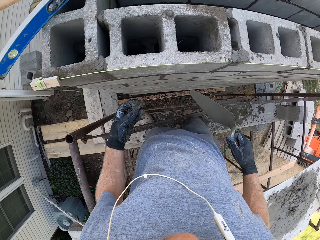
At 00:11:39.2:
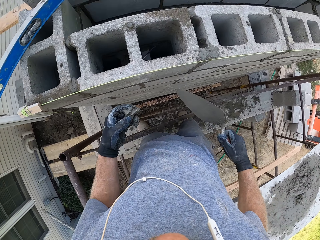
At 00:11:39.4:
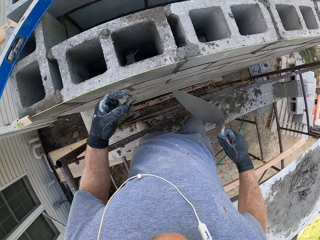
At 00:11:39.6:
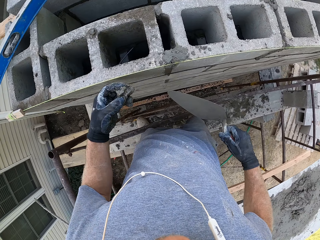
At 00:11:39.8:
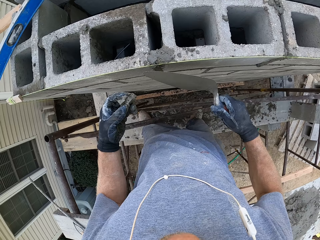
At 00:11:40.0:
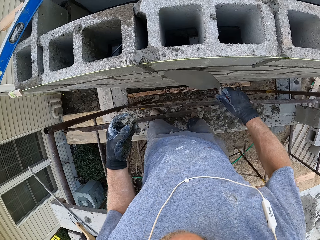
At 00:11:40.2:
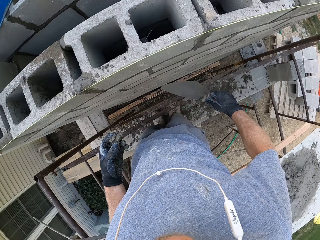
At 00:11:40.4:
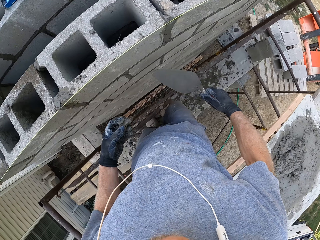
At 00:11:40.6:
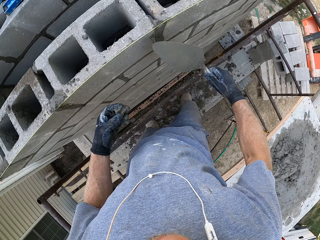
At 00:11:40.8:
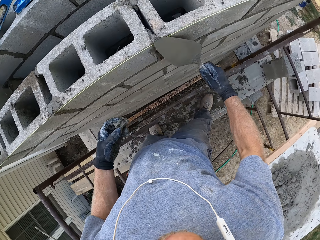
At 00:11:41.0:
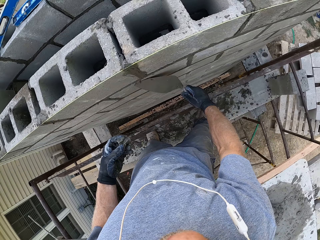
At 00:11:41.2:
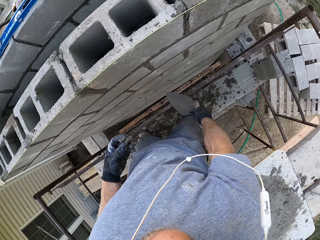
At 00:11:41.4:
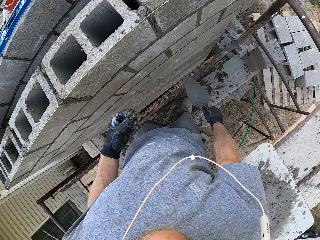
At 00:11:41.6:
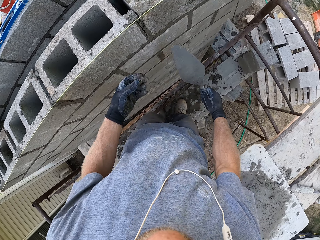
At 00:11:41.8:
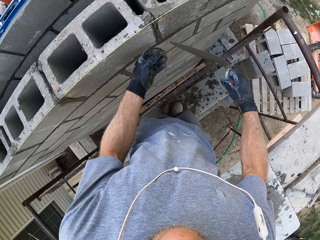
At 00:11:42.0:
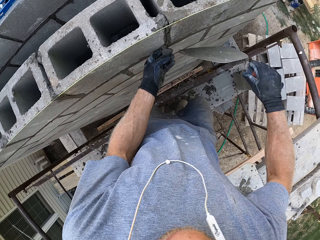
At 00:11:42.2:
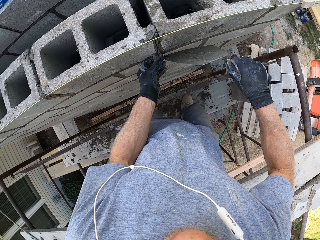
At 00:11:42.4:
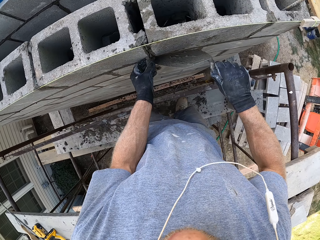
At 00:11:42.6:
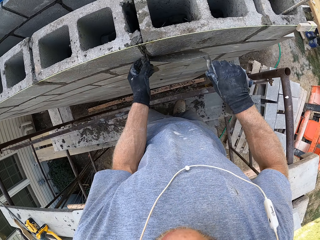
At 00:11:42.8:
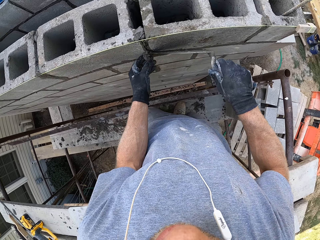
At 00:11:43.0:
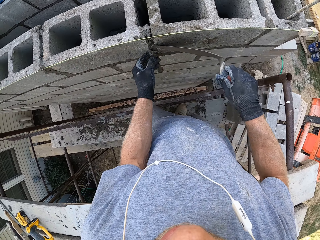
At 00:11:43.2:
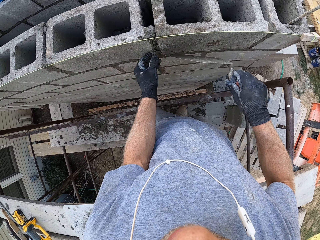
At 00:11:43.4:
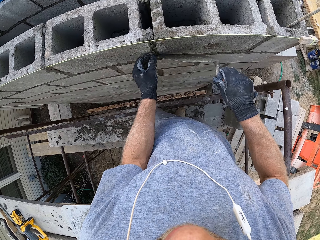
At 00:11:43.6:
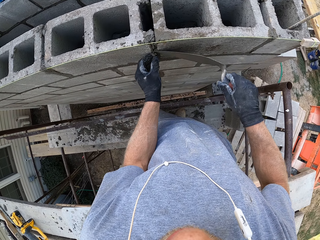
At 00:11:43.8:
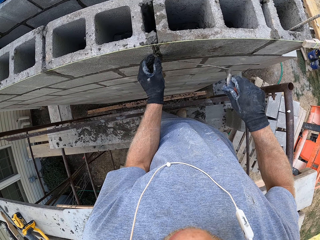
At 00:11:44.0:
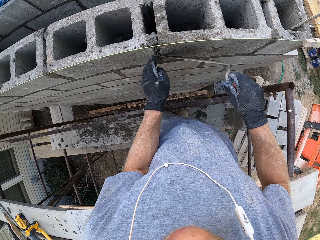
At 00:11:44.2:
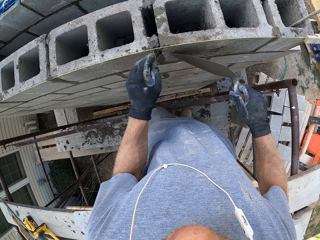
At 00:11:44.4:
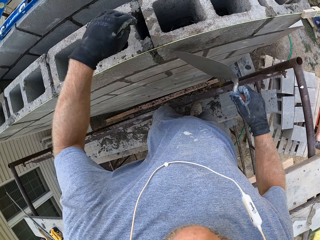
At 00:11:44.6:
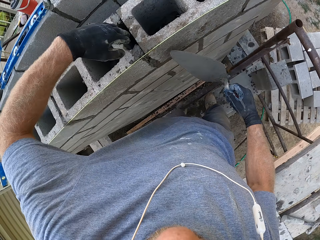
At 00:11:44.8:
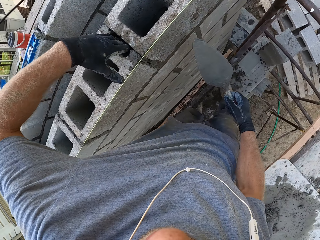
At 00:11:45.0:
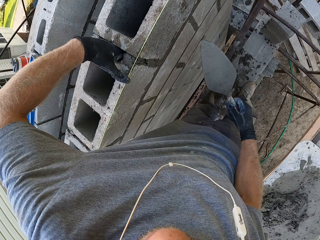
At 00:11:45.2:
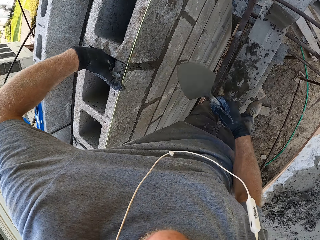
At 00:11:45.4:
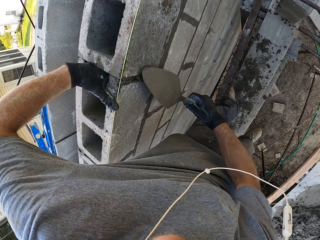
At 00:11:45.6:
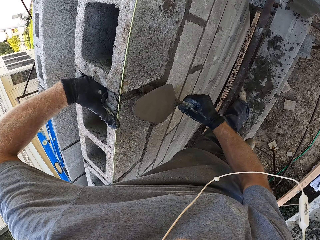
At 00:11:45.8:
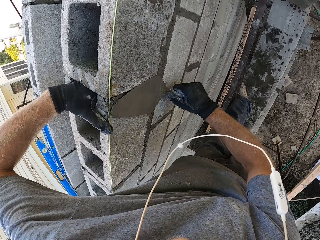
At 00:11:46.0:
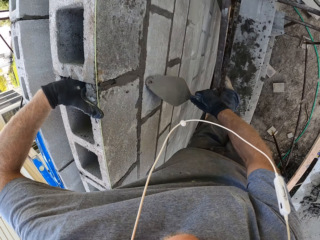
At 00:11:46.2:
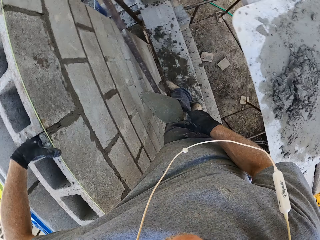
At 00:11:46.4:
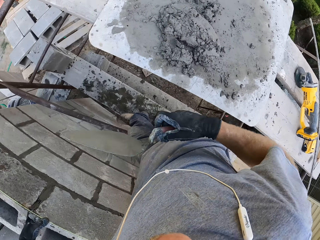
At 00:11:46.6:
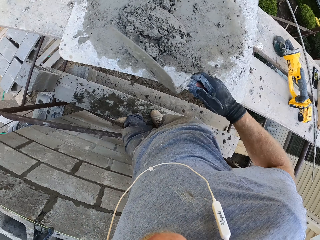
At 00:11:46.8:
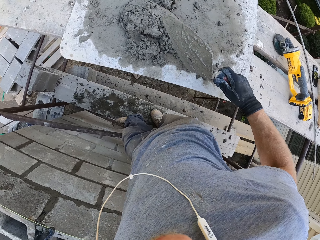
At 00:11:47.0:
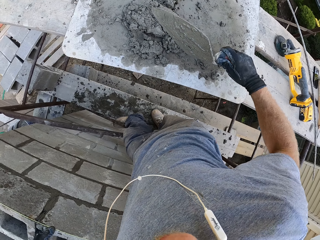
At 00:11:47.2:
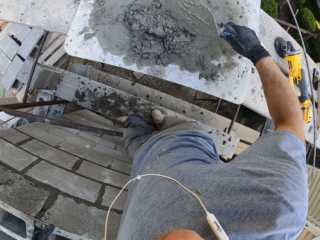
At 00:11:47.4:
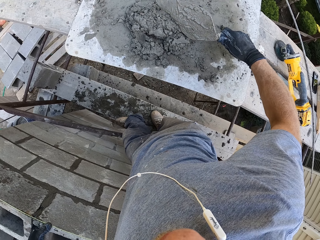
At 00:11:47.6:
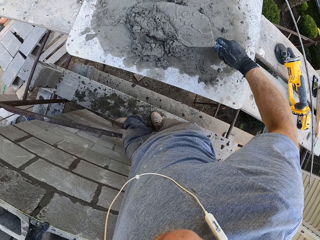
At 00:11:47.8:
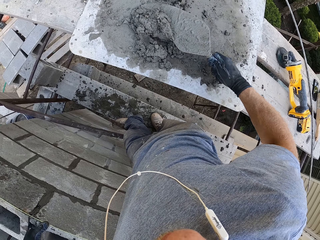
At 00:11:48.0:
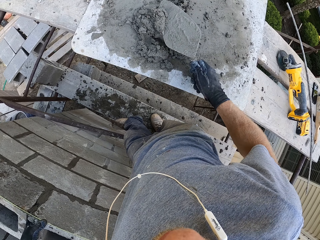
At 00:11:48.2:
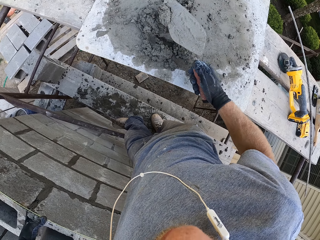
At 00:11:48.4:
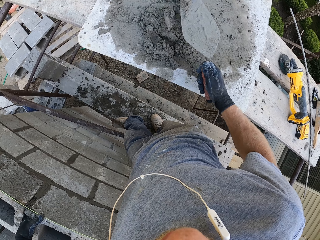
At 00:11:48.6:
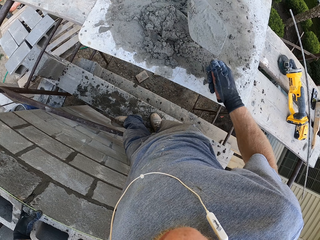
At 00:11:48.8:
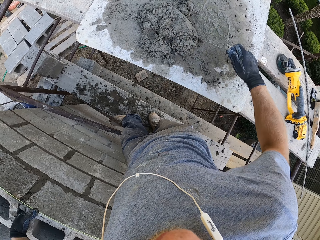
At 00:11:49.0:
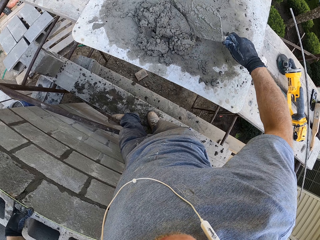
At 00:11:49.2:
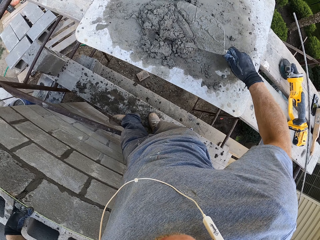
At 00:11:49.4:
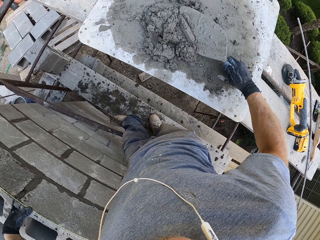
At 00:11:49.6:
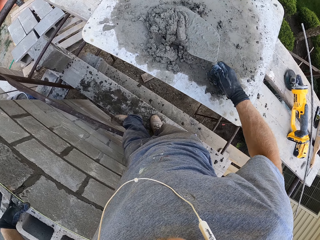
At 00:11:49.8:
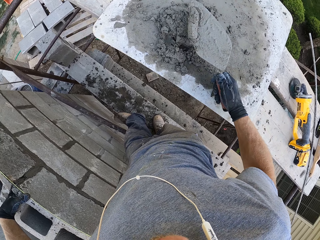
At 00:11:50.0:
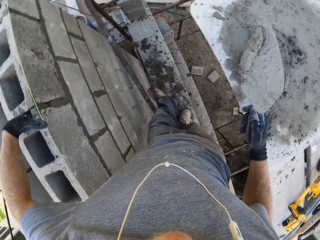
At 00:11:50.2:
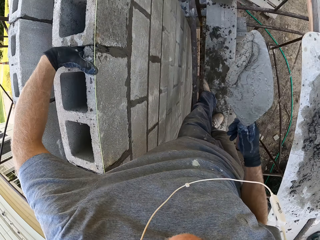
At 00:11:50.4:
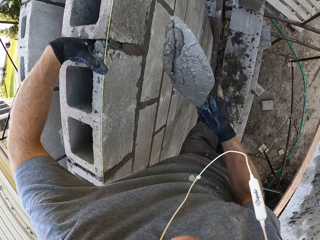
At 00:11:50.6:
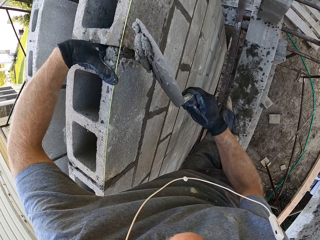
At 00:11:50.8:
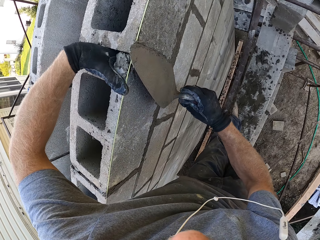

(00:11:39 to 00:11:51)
The camera wearer smears the cement mix on the brick. They hold the cement mix with the left hand. They smear the cement mix on the brick. They place the left hand inside the brick. They scoop the cement mix with the right hand.

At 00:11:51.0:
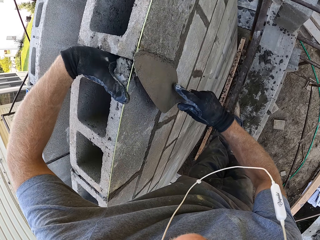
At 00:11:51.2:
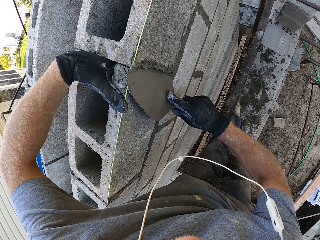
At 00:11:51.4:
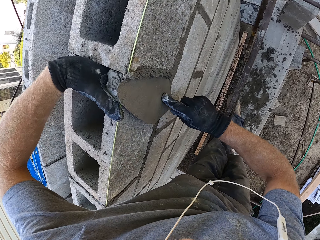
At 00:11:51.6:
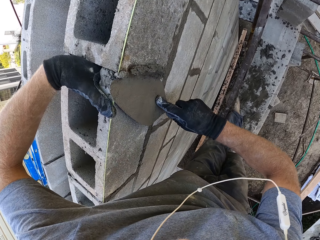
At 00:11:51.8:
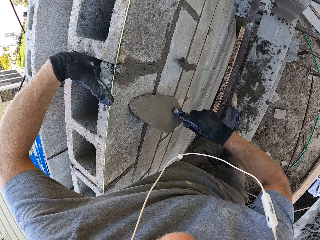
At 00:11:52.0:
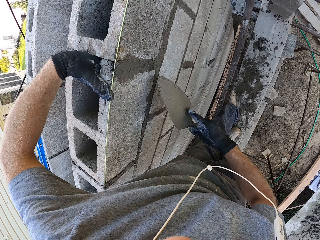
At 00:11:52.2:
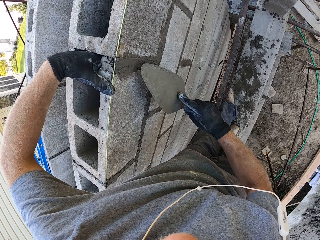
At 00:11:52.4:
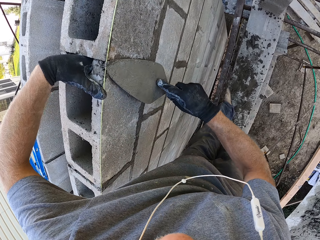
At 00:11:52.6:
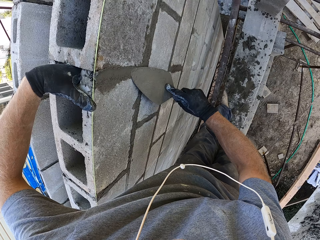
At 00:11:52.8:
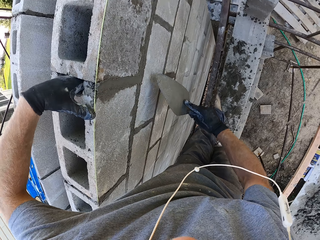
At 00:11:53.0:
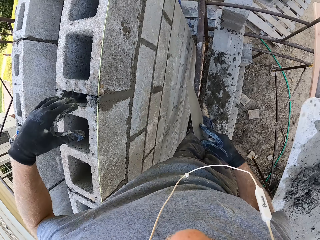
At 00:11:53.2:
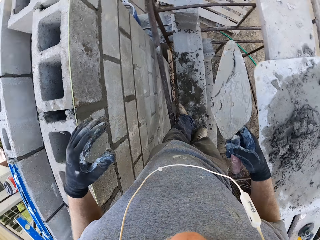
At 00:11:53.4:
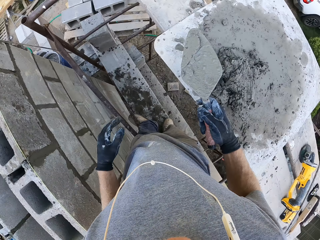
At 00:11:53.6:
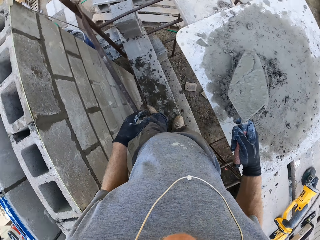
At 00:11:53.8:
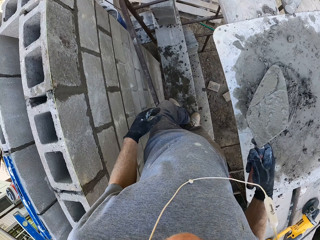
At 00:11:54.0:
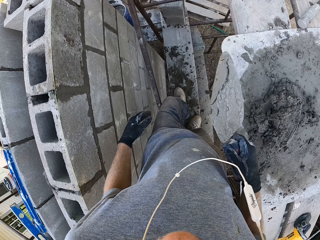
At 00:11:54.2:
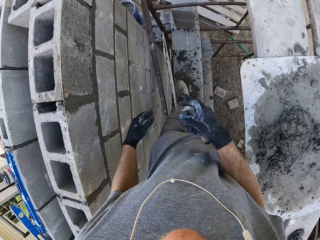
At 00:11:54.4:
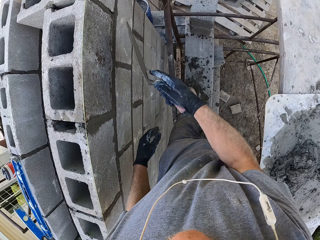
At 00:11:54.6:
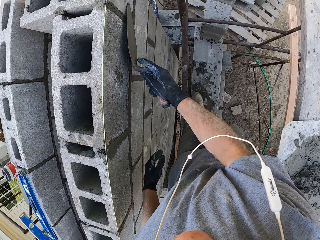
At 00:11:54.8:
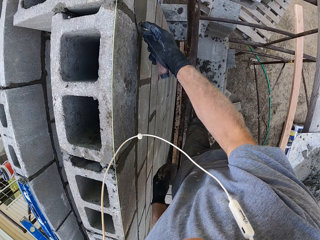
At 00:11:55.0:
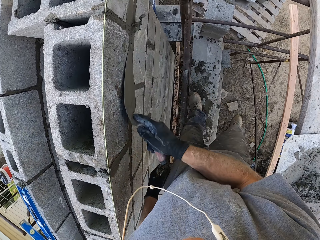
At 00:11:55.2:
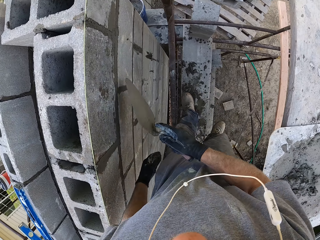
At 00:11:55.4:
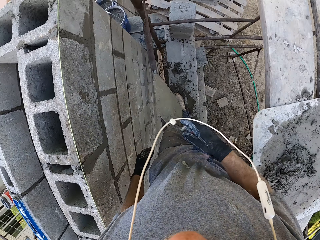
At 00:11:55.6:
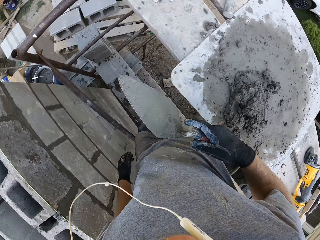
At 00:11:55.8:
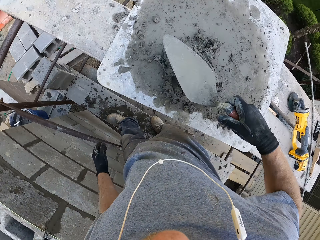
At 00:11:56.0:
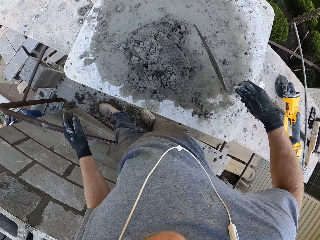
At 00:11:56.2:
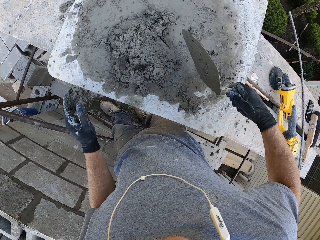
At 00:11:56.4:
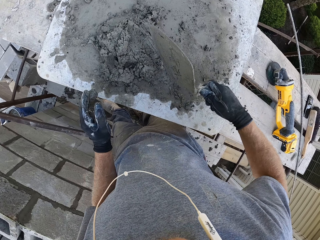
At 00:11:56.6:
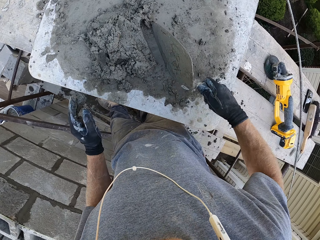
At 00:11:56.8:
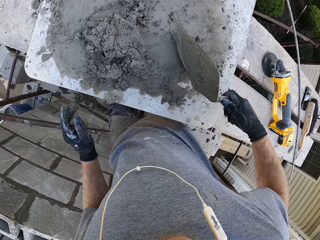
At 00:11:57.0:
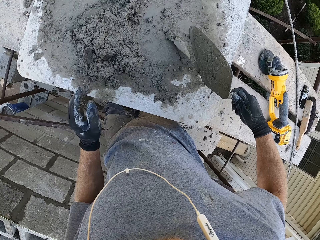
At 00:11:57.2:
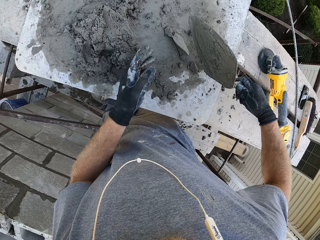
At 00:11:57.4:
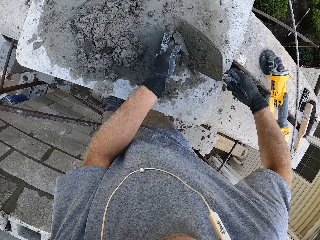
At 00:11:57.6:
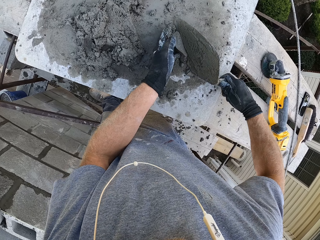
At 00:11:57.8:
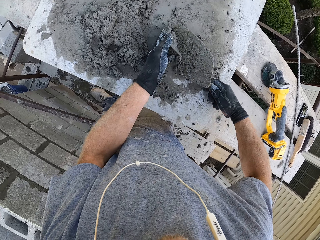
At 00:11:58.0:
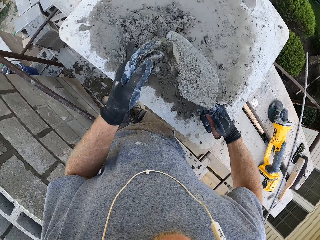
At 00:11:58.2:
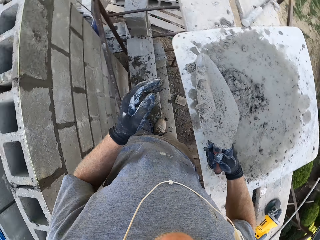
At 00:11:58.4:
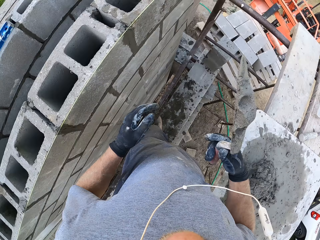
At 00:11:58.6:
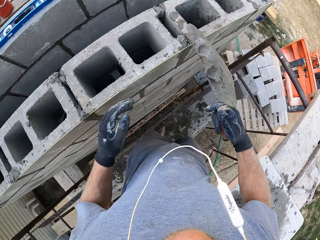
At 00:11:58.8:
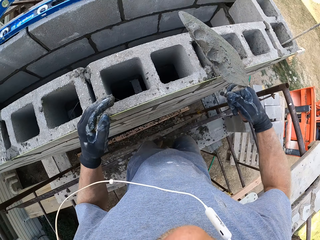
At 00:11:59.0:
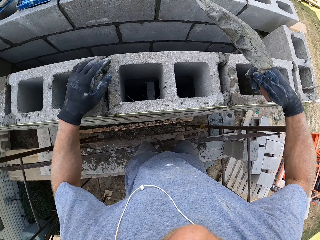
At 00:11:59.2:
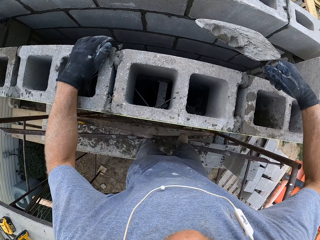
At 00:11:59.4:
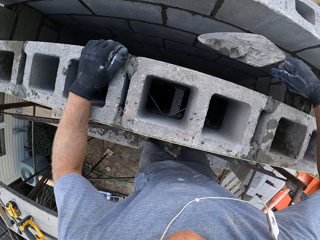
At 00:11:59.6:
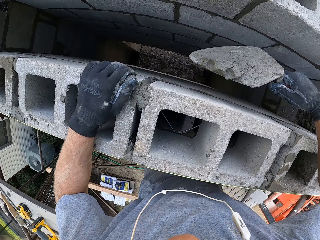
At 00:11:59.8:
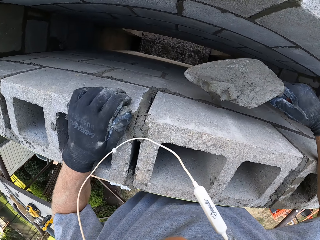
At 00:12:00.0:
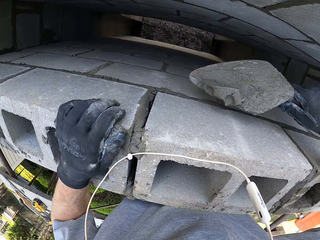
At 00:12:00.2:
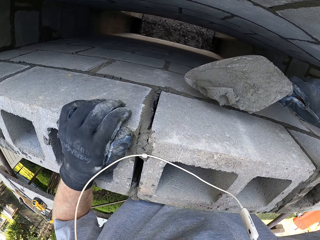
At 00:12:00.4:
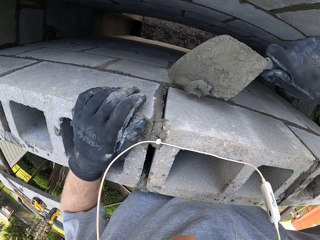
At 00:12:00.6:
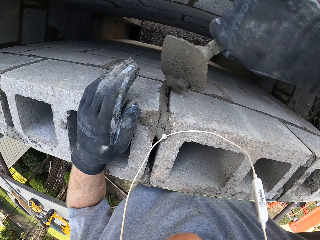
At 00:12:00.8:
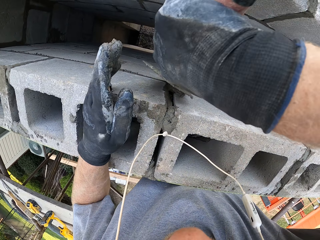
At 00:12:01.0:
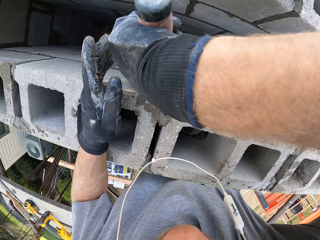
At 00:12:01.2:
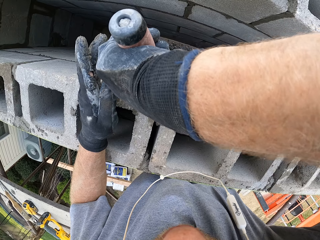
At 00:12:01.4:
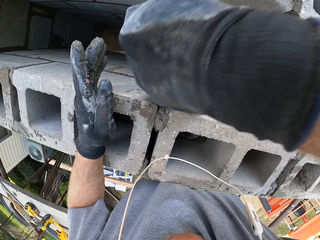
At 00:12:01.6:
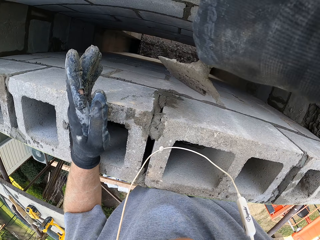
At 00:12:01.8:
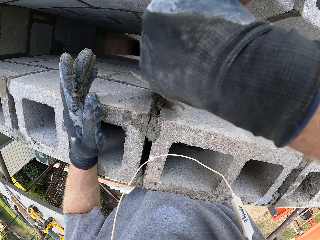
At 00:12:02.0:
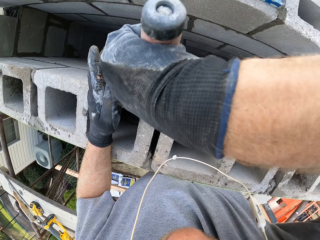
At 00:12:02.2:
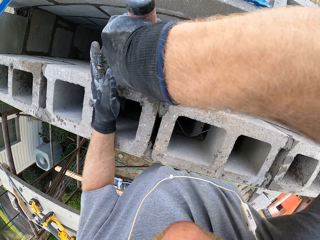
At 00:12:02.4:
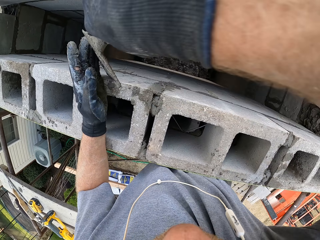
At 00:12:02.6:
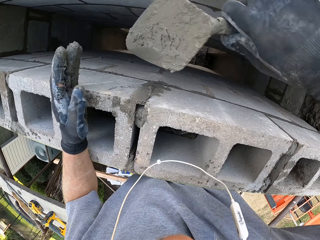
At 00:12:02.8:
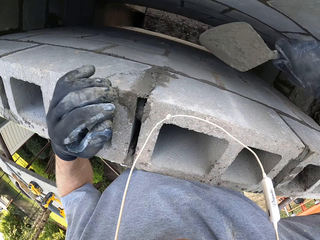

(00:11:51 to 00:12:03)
The camera wearer smears the cement mix on the brick. They look below. They smear the cement mix on the brick. They scoop the cement mix with both hands. They smear the cement mix on the brick.
